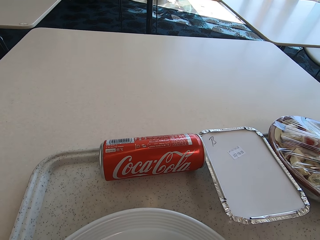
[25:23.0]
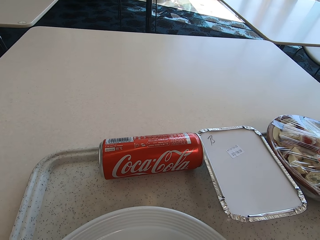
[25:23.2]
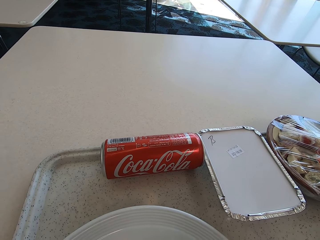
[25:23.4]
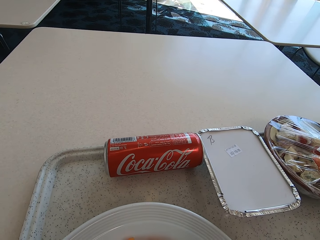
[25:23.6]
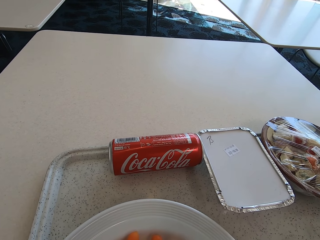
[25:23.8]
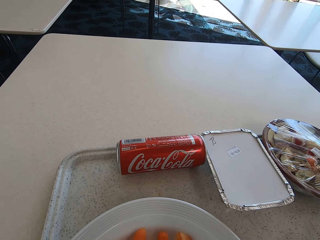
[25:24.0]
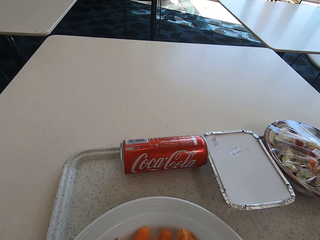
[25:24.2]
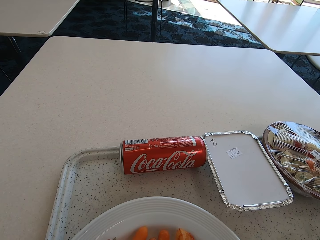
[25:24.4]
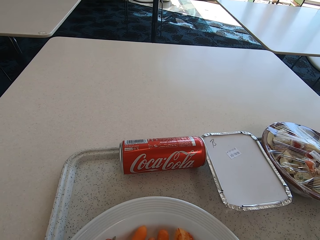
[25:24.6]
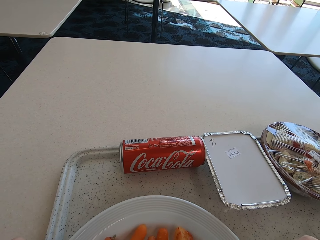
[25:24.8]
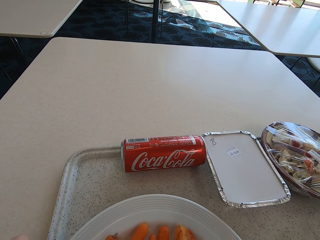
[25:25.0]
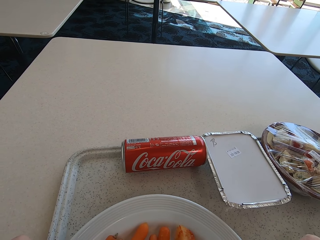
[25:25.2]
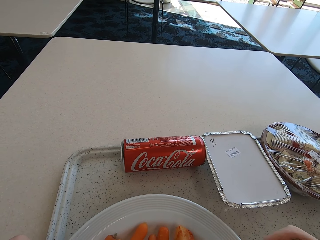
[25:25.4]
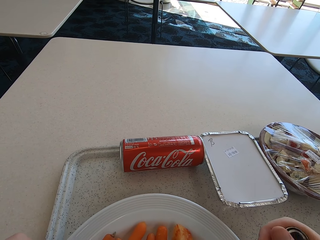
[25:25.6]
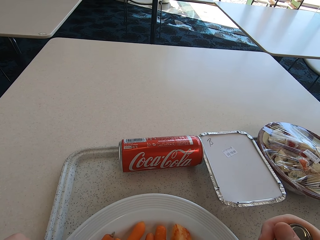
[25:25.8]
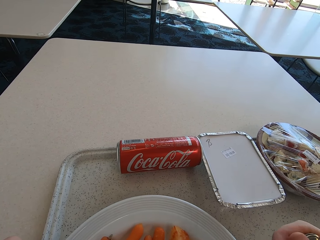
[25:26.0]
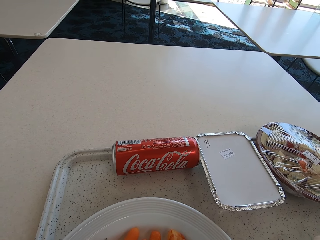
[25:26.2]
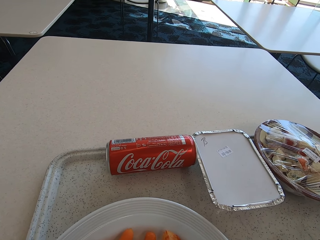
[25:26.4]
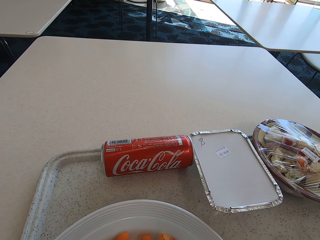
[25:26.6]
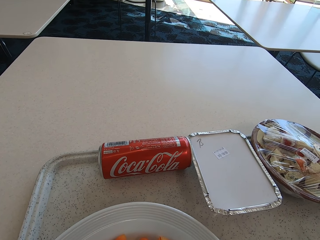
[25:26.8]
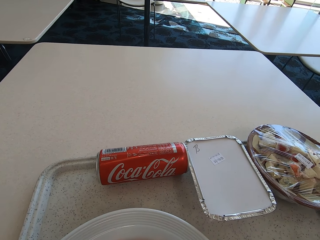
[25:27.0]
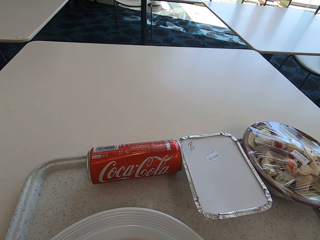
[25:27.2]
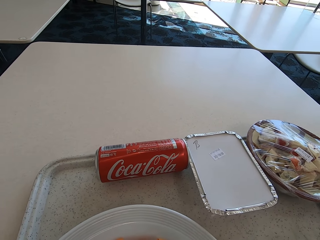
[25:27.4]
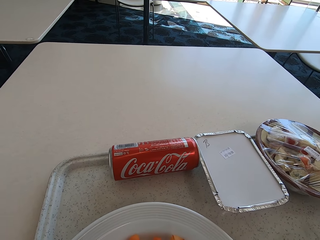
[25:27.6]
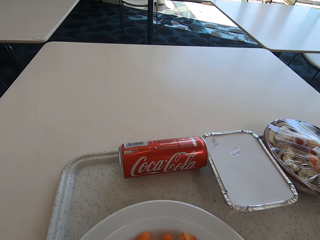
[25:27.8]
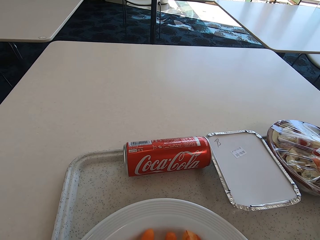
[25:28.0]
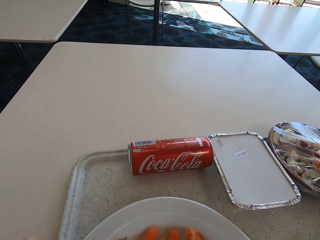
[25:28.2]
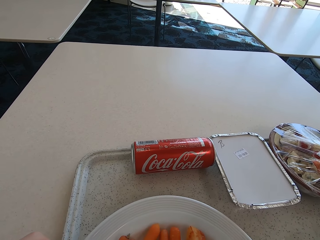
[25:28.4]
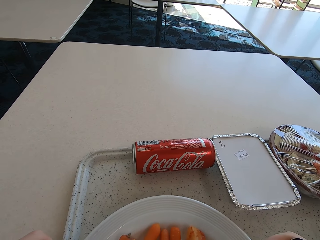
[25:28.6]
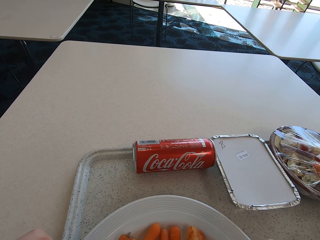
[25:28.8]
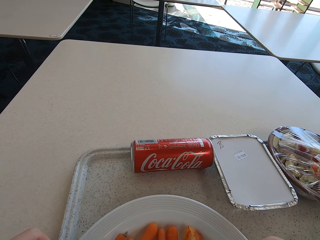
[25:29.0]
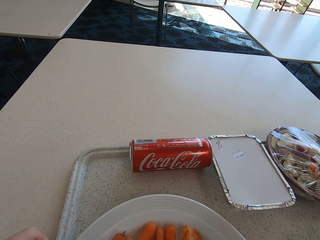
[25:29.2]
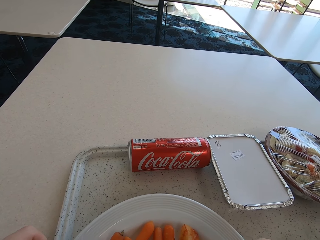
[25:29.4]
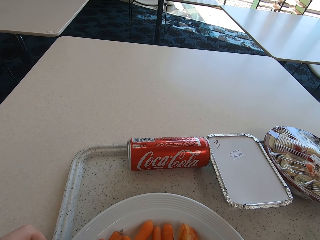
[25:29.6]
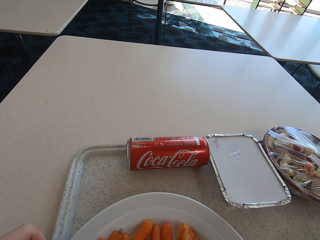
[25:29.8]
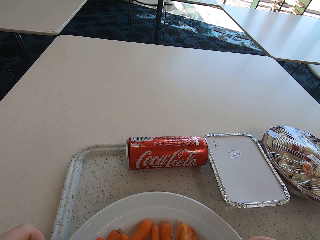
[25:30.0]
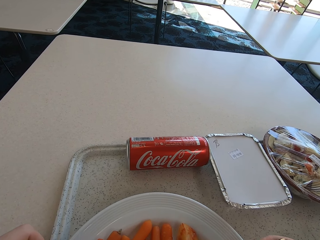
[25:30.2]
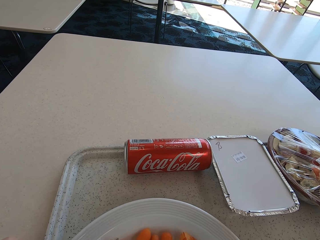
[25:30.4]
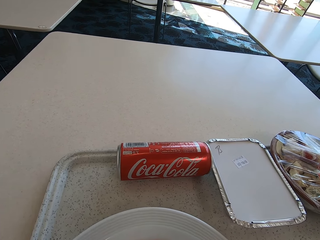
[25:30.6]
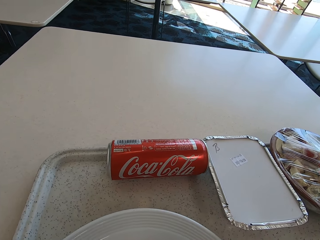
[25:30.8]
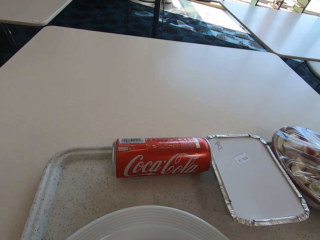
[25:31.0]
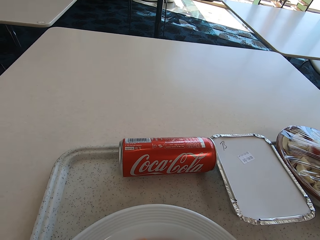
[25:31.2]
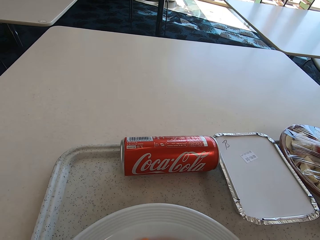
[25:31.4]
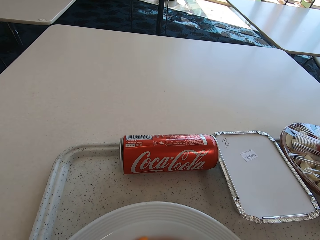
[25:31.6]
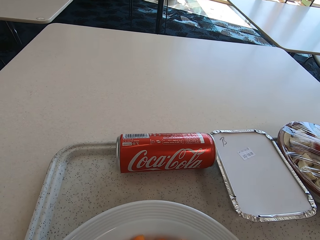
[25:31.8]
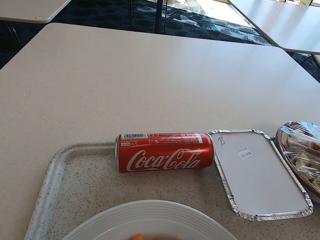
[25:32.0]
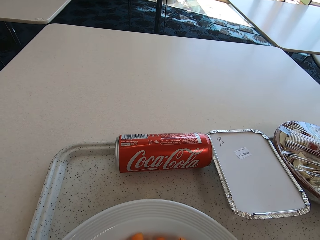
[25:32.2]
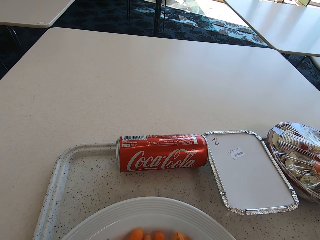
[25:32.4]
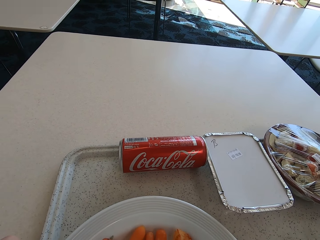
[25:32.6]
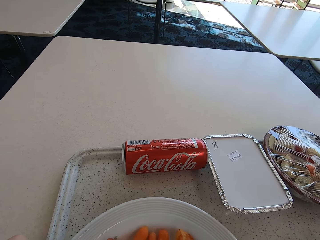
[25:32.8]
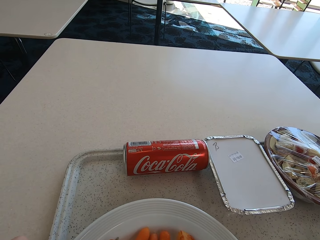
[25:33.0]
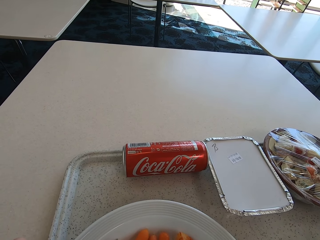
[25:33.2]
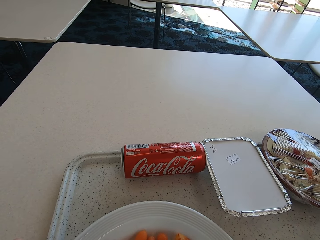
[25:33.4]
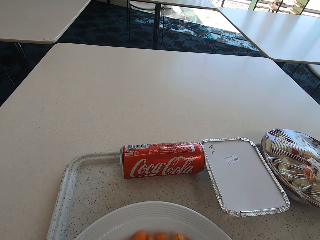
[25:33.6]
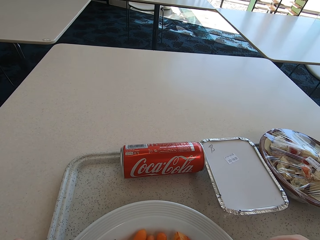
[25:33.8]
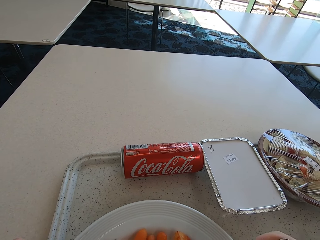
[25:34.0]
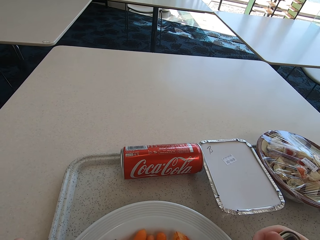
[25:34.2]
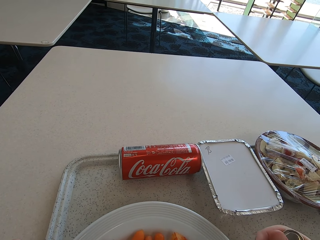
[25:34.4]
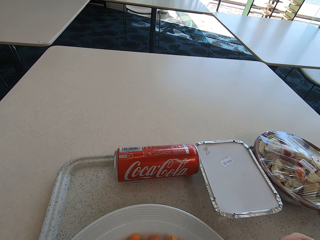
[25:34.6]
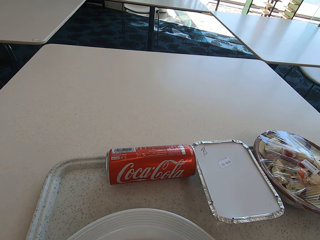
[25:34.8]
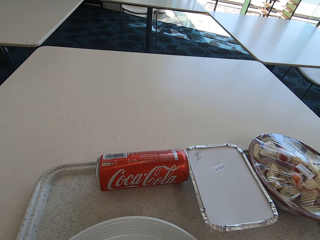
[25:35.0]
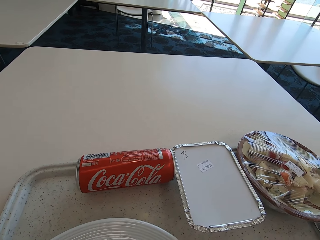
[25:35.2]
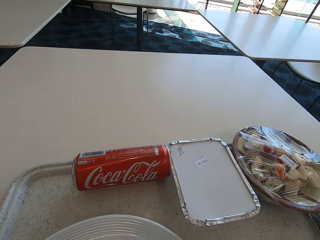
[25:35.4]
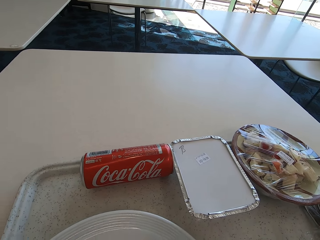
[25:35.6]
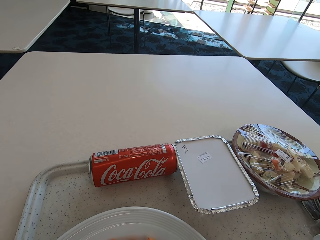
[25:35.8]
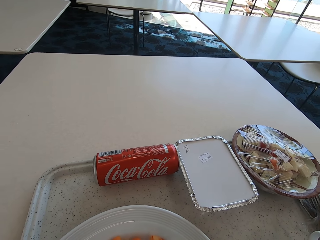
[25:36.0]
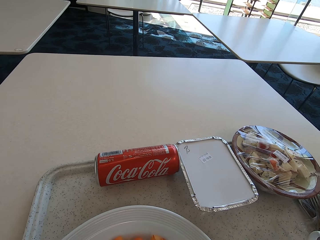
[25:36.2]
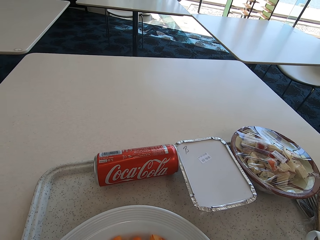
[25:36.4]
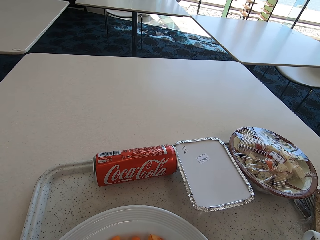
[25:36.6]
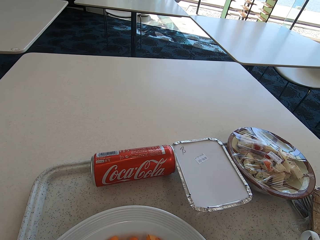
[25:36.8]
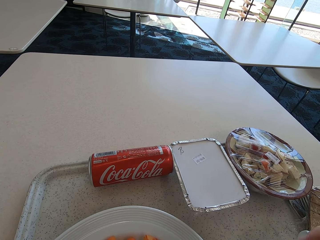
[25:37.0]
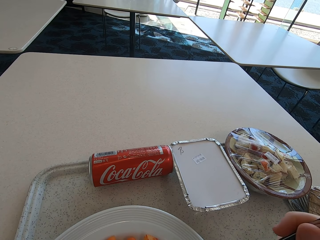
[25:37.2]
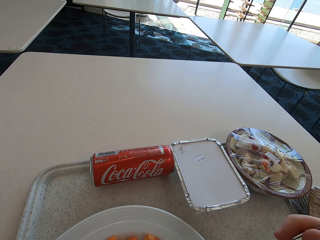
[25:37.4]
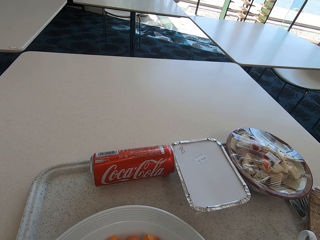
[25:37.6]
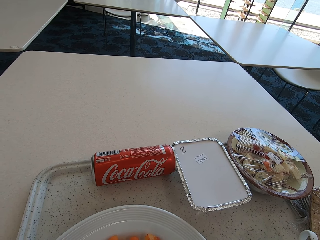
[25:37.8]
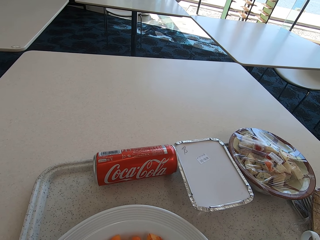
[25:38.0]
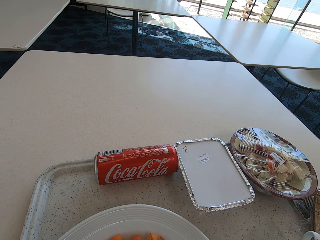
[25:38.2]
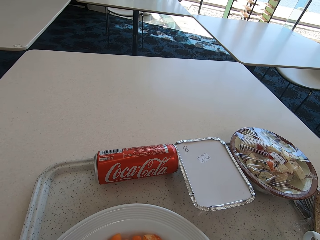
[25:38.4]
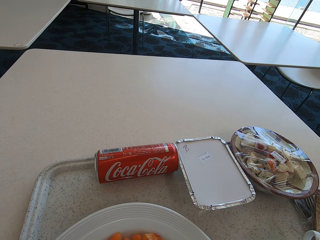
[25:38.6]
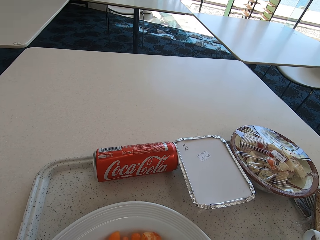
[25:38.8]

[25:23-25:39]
The camera wearer picks food from the plate with a spoon. They put the food in the mouth. They take the food with the spoon.
